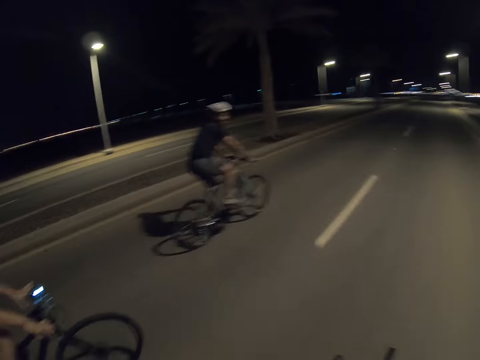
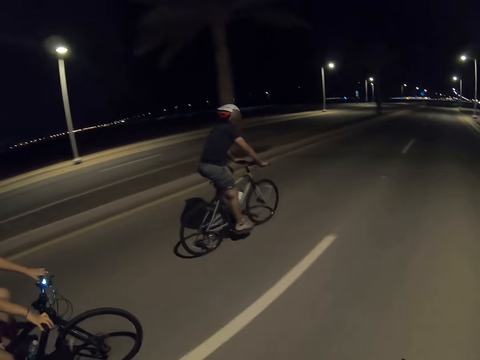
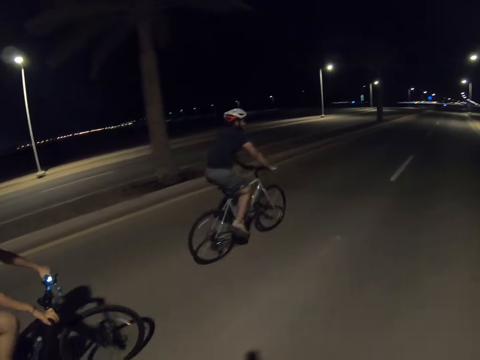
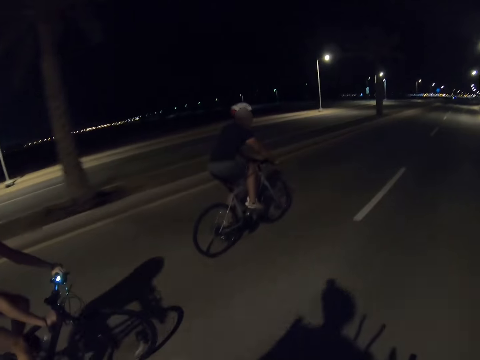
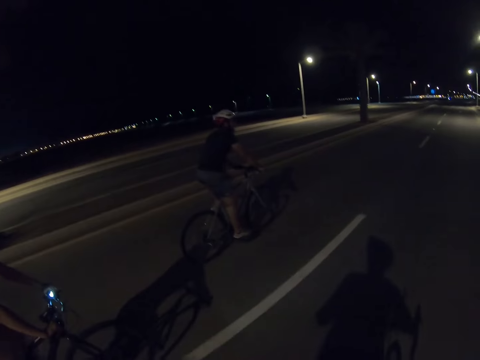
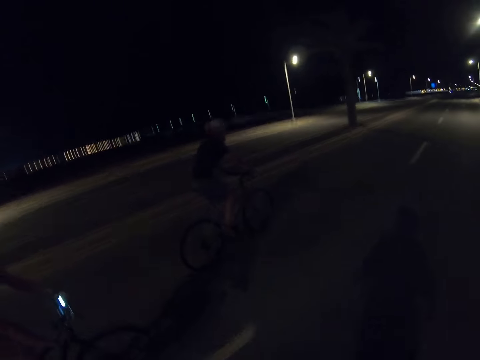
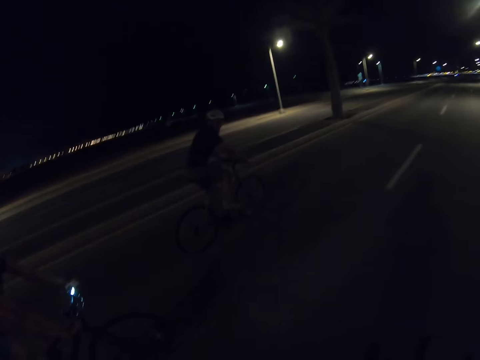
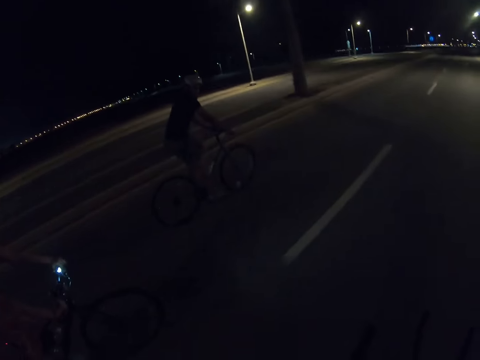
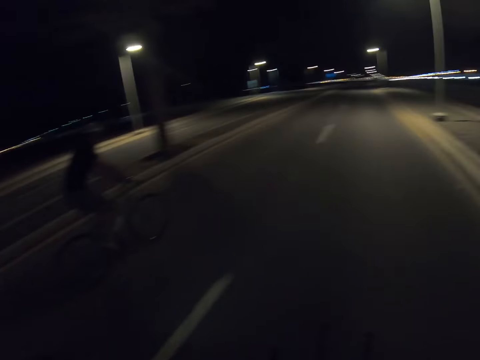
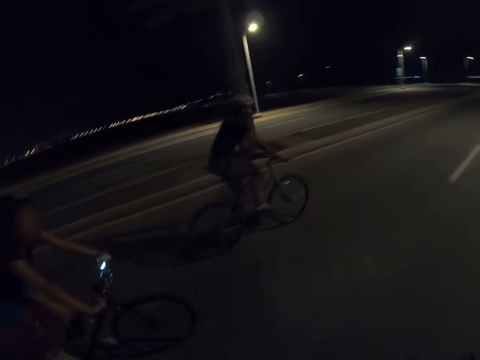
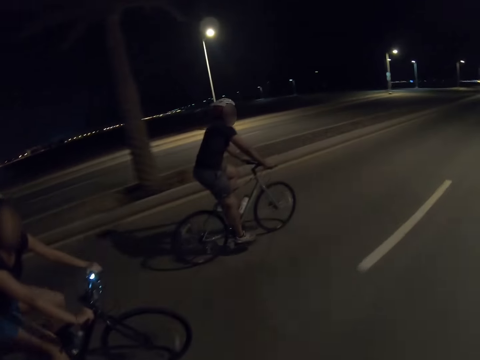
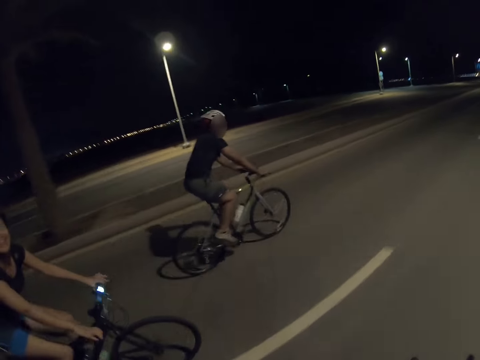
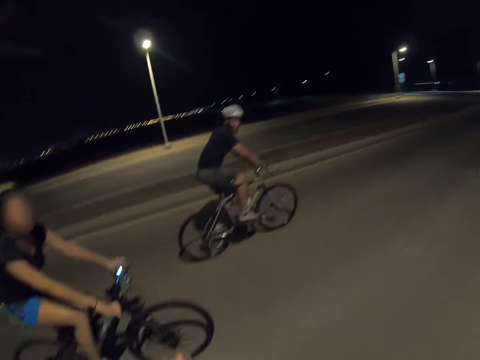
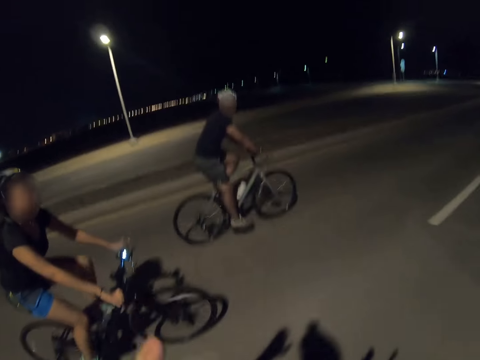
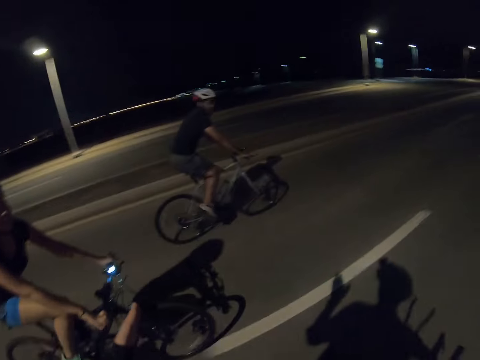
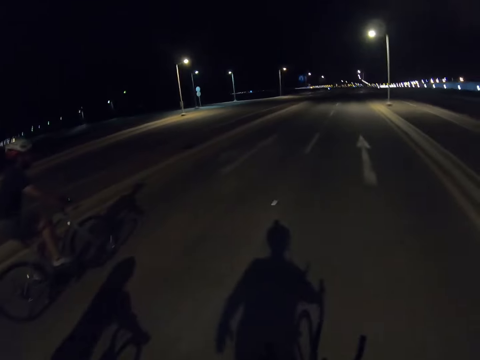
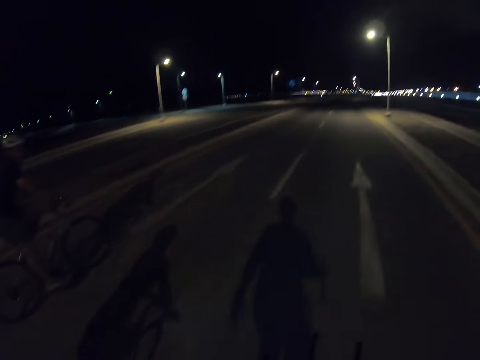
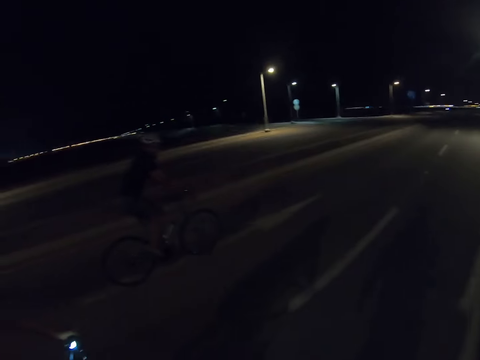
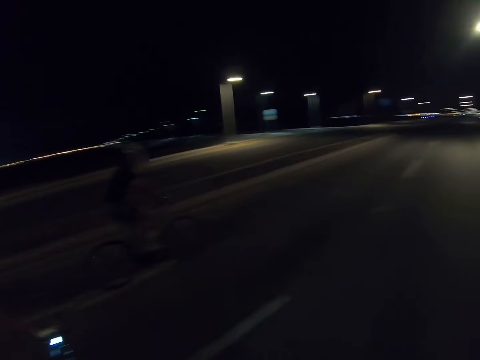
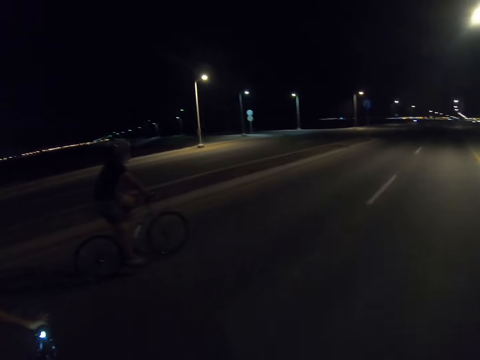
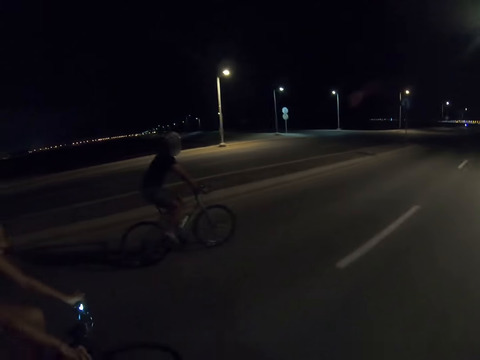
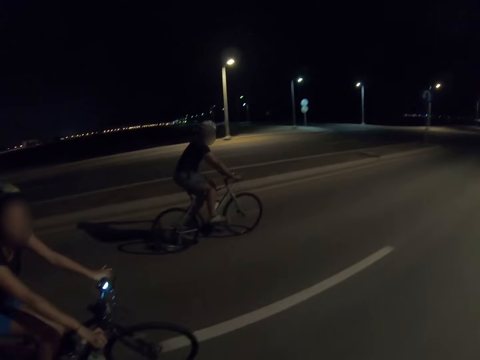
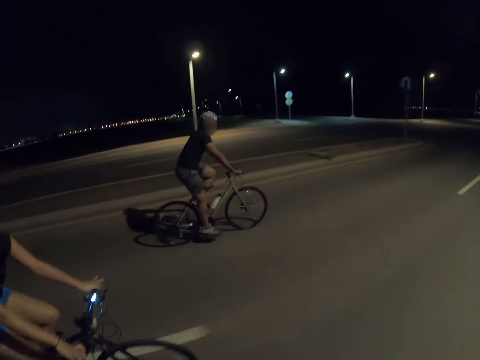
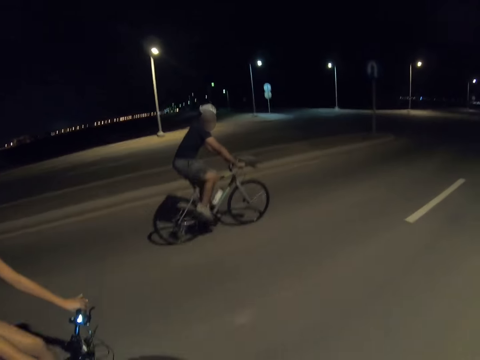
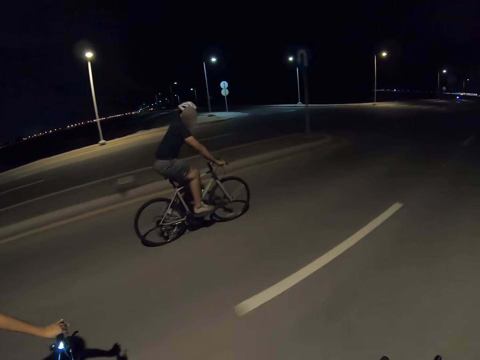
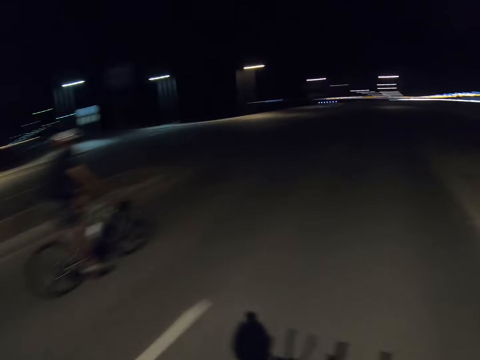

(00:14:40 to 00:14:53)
A cyclist holds the bike with both hands. The camera wearer uses gestures with the left hand.

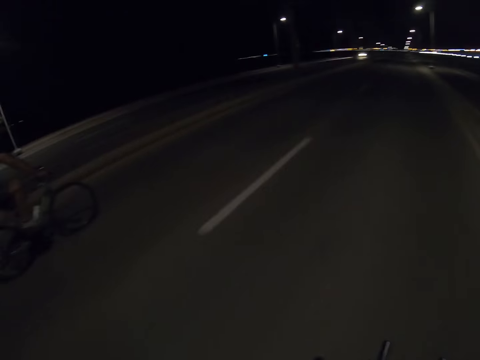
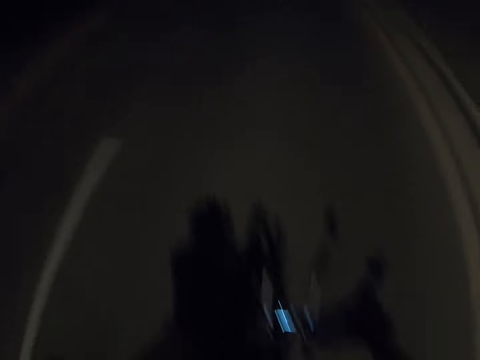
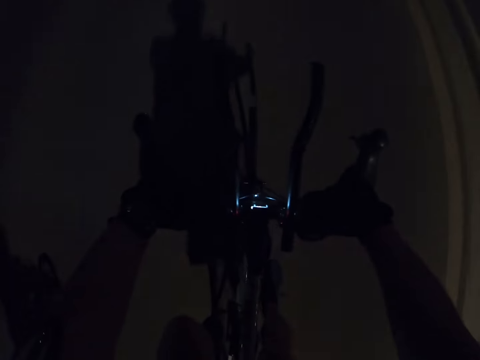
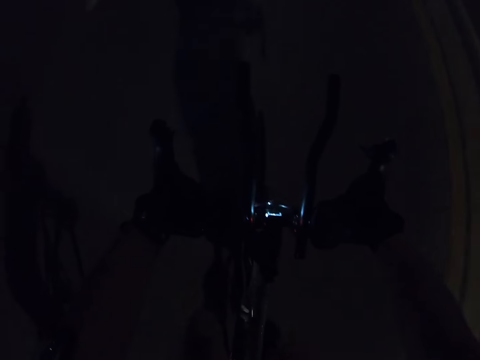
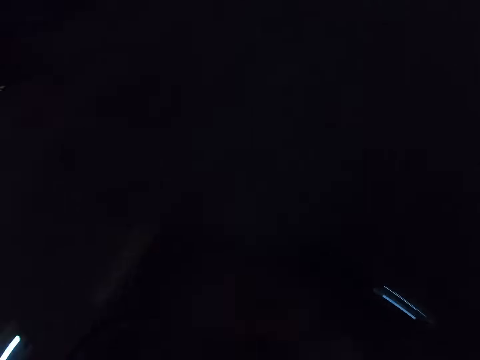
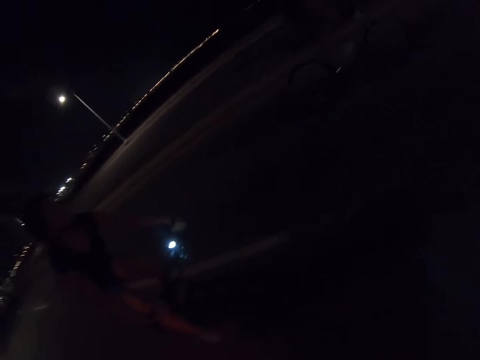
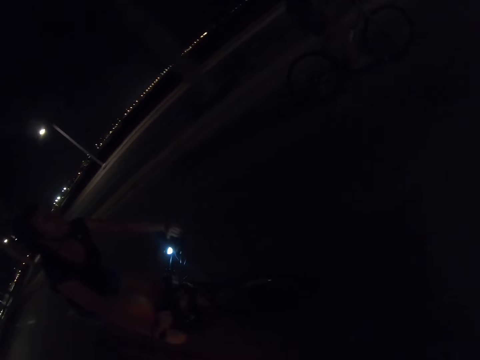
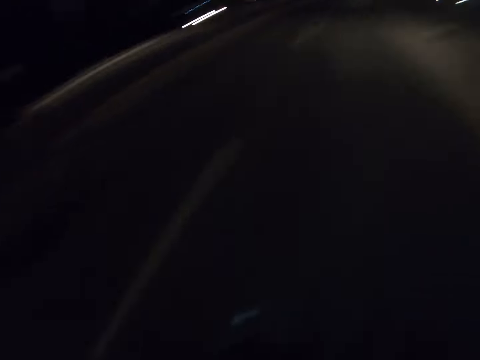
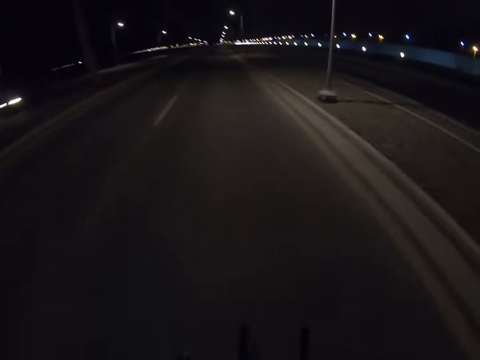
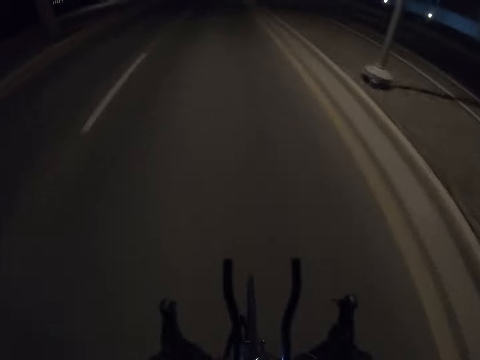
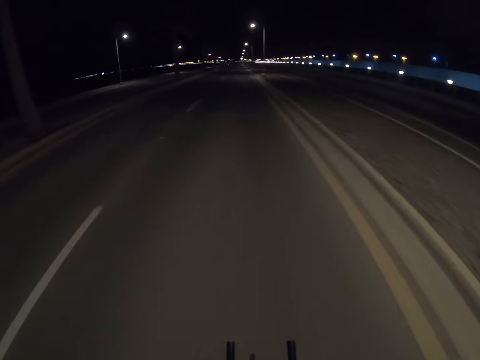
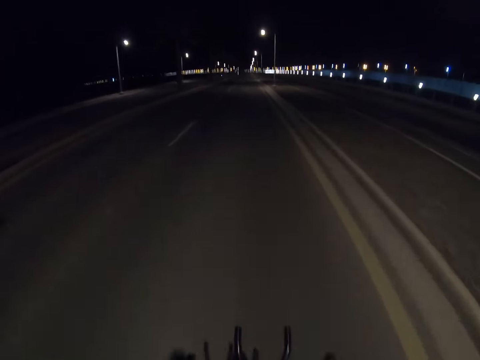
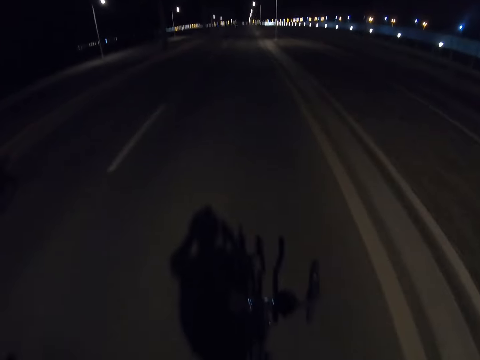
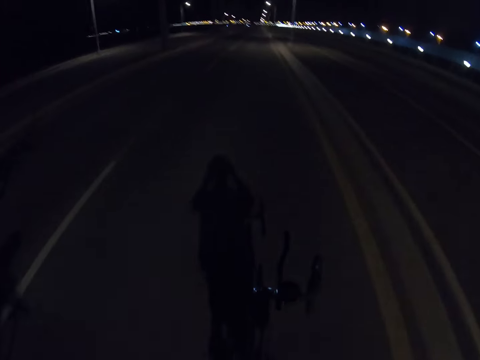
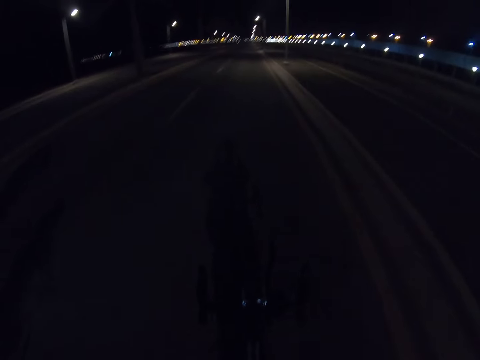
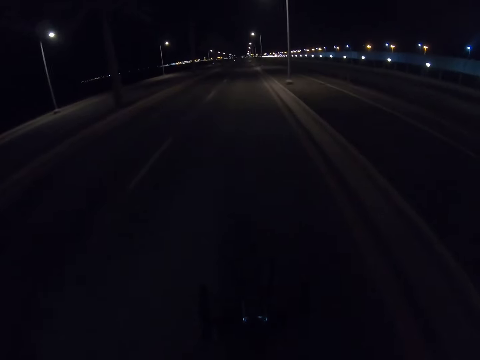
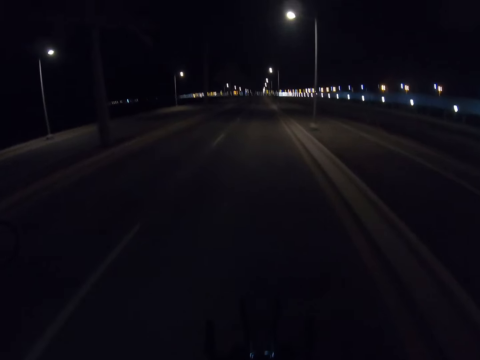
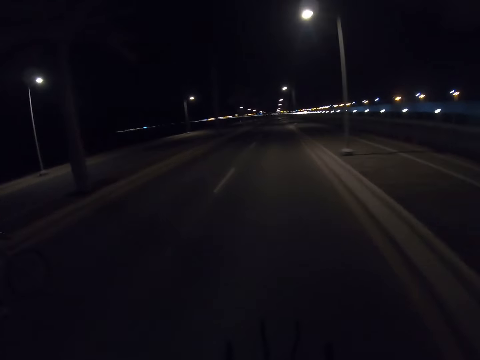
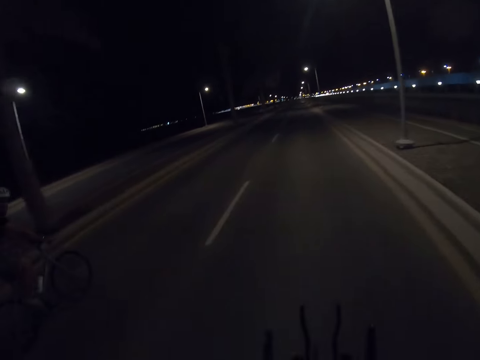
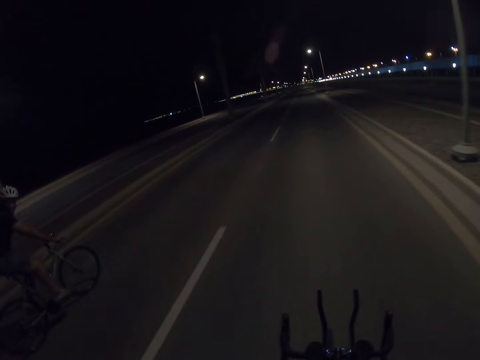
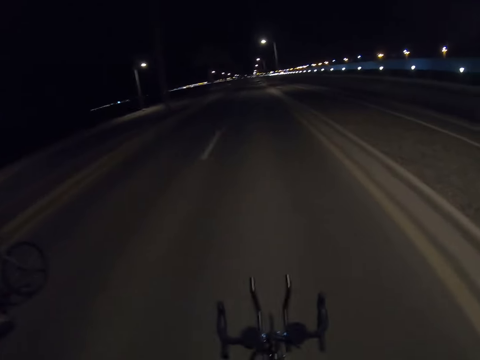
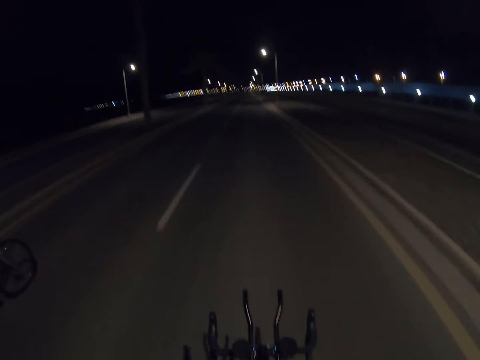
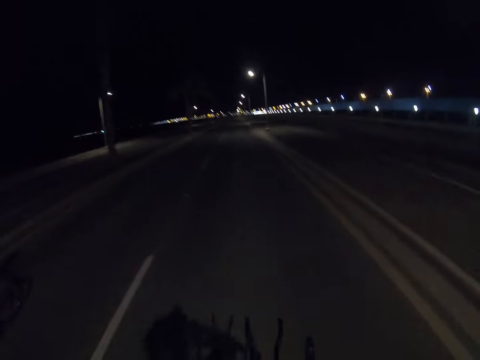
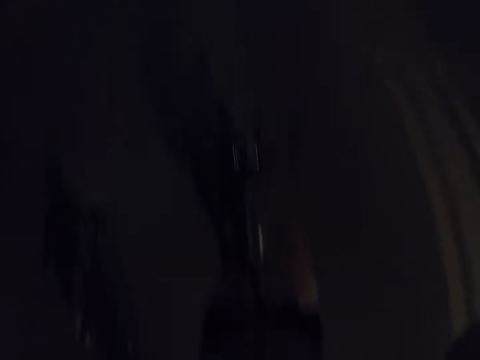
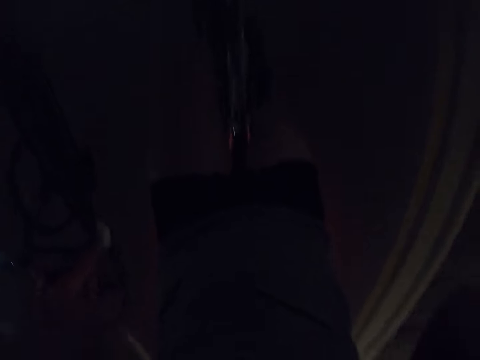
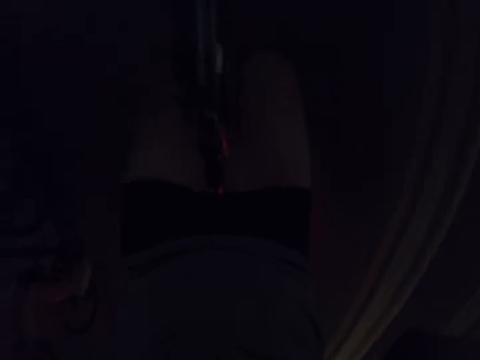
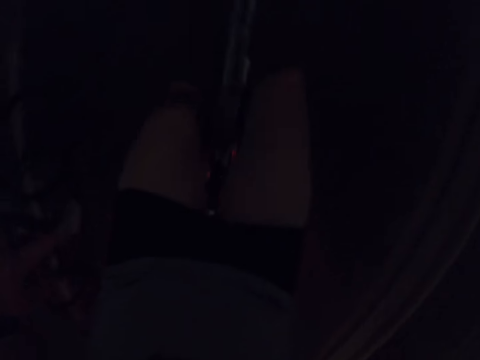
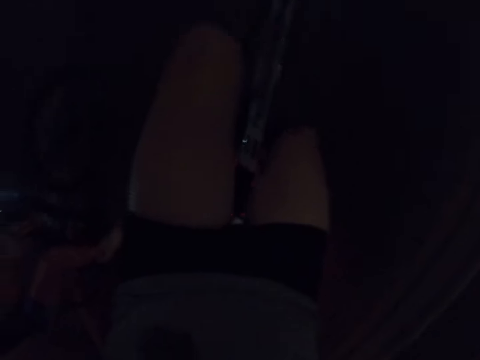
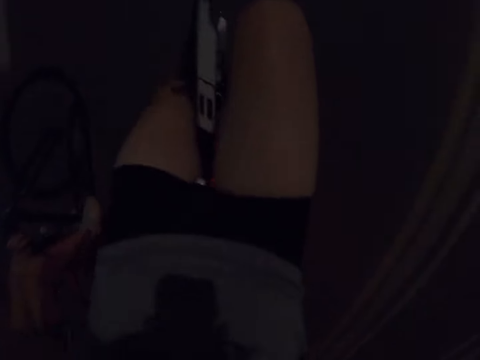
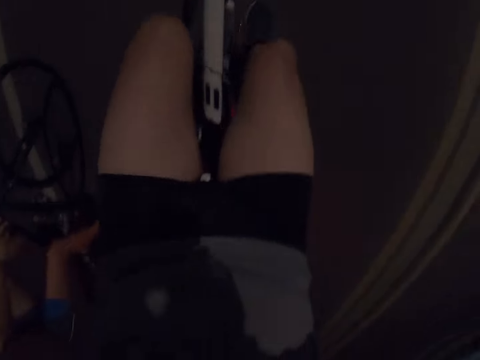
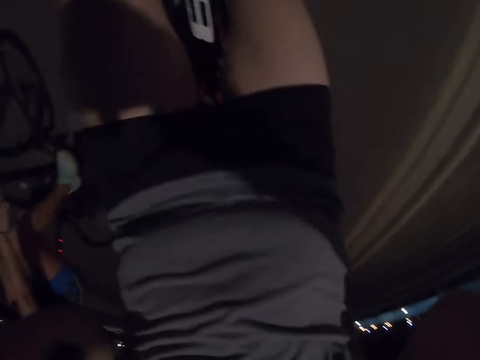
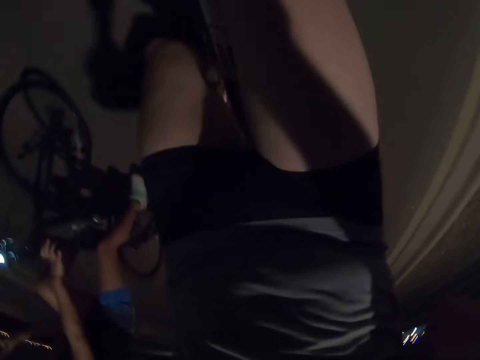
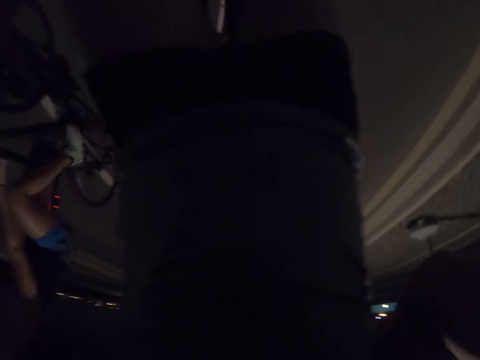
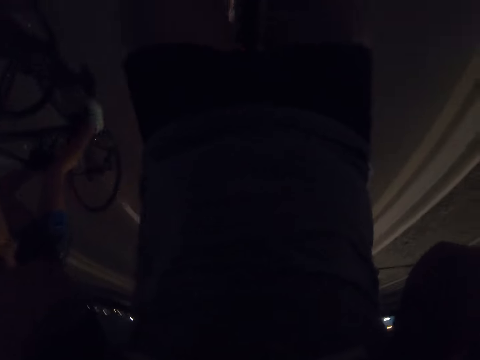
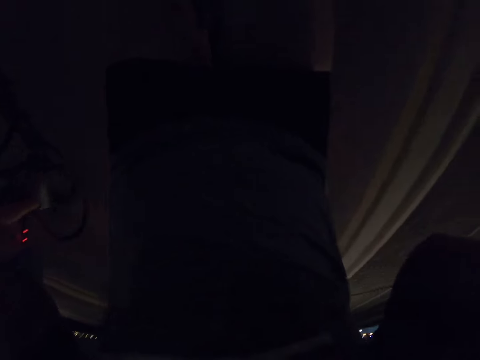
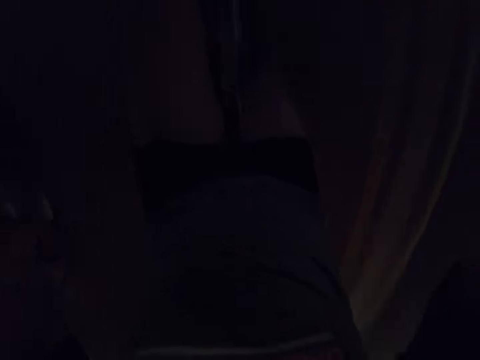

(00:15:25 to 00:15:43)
The camera wearer looks down. He looks back. He looks forward. He looks down. He lifts up his hands.
